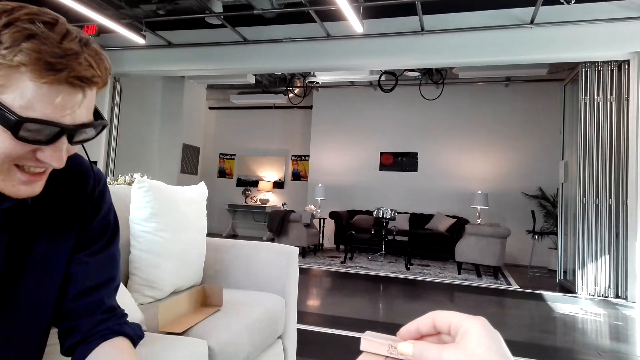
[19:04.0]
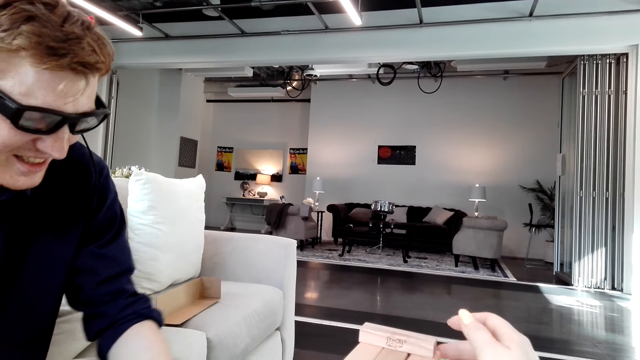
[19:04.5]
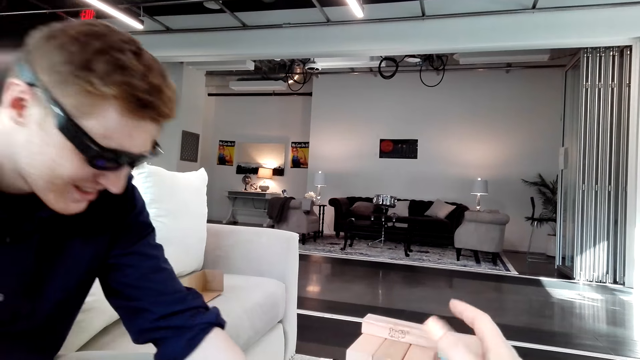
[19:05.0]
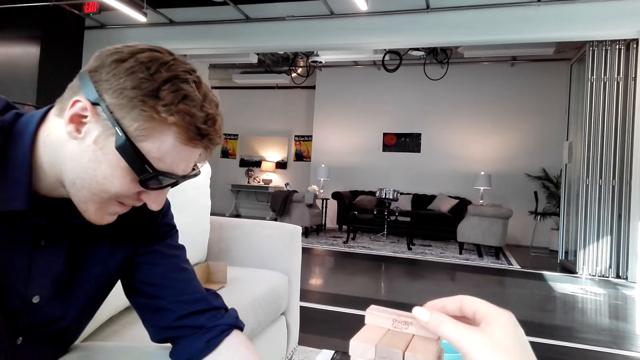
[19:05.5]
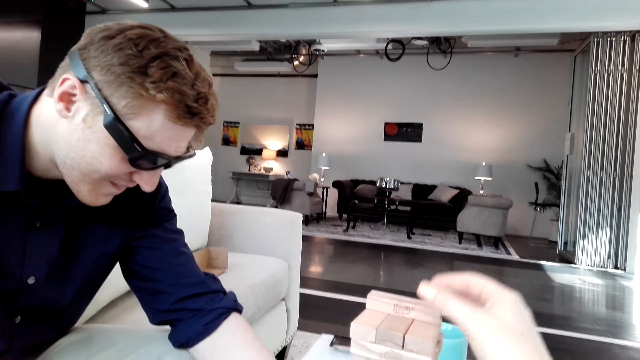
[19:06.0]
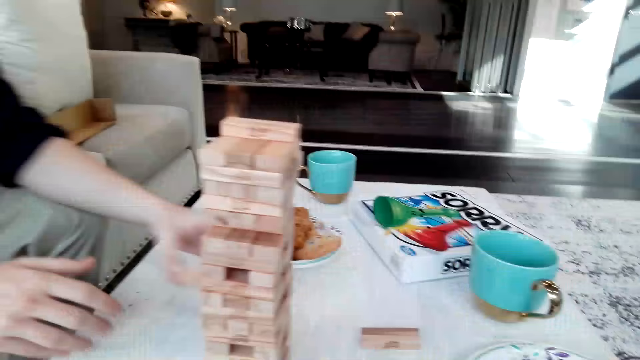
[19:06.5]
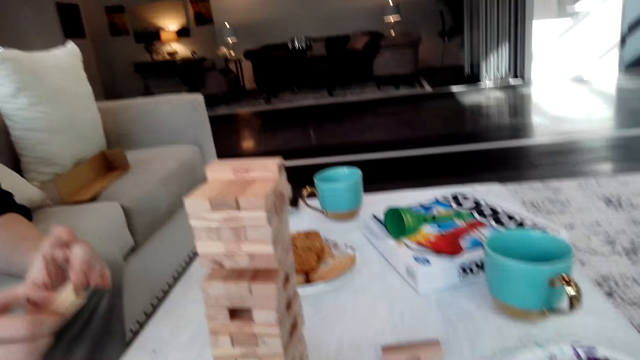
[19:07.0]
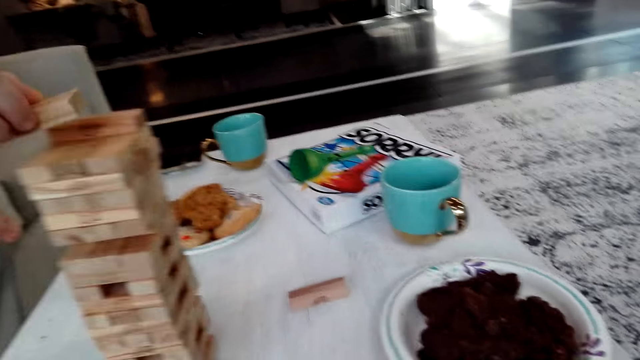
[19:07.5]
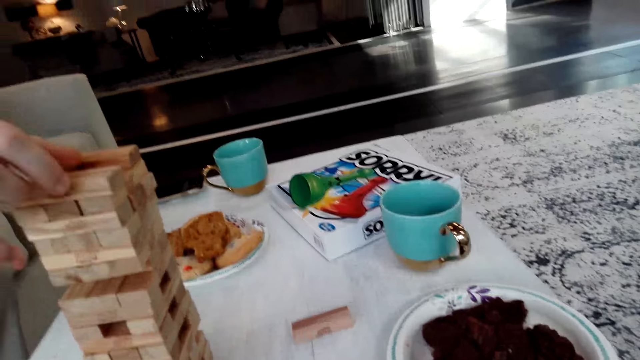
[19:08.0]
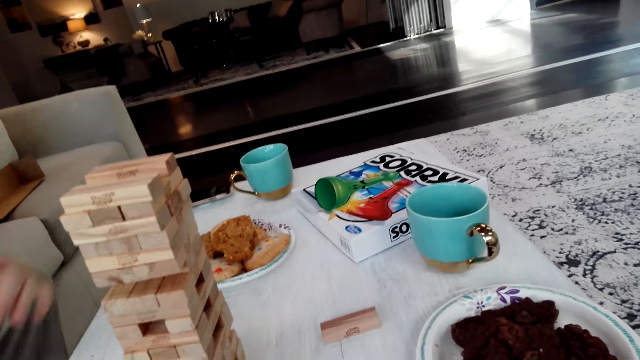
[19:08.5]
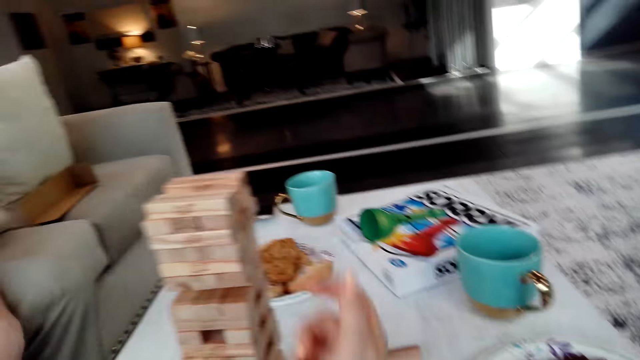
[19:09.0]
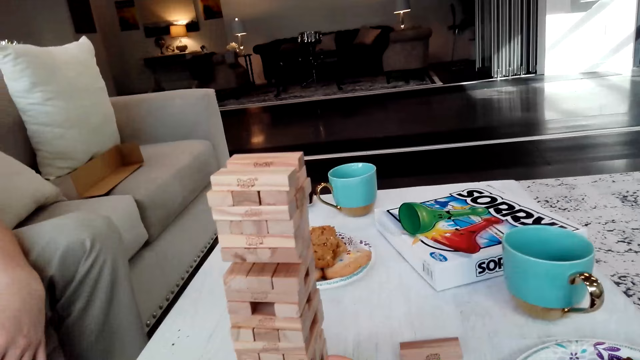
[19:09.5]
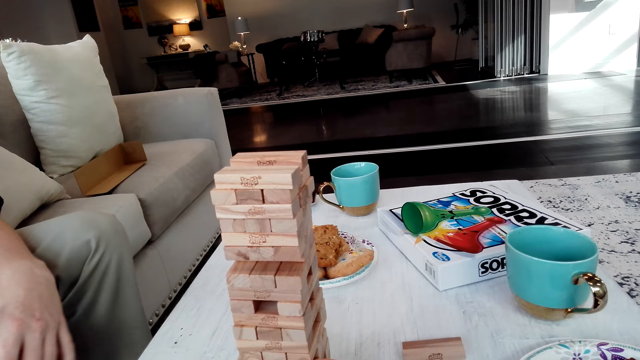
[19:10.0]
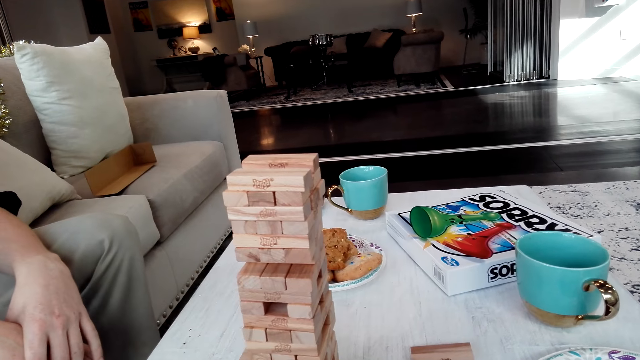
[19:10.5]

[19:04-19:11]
The camera wearer puts a Jenga block on a tower. A man pulls a Jenga block and puts a Jenga block on the tower.

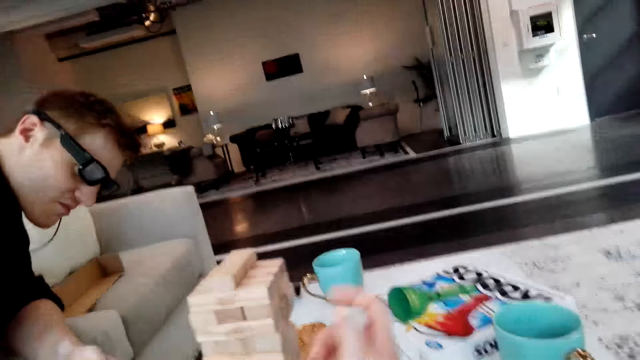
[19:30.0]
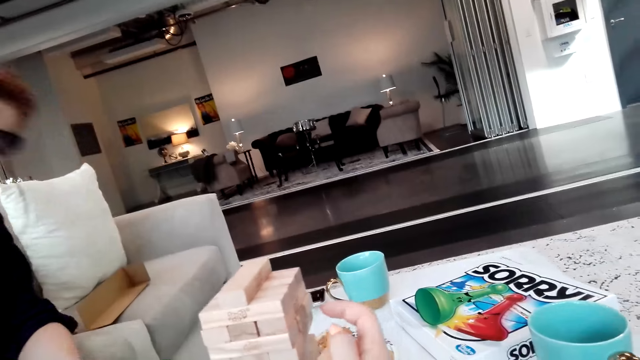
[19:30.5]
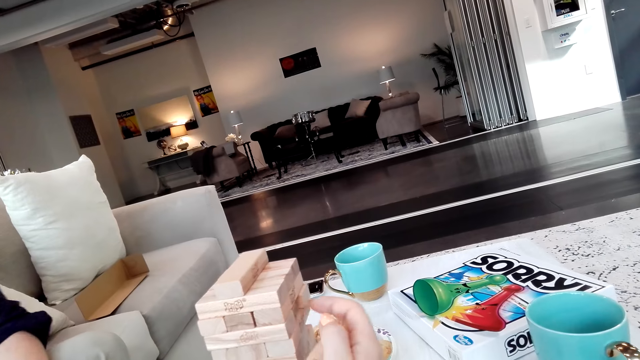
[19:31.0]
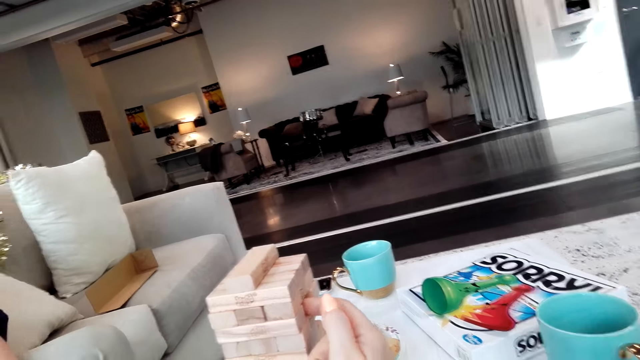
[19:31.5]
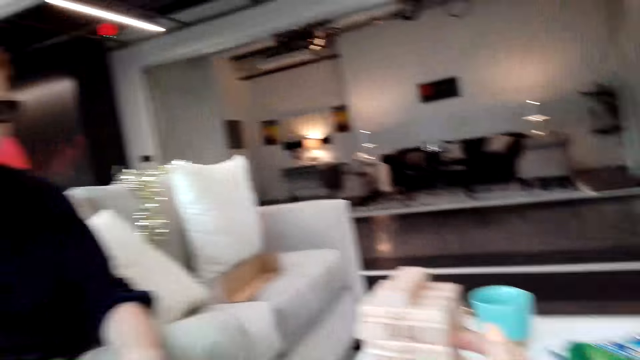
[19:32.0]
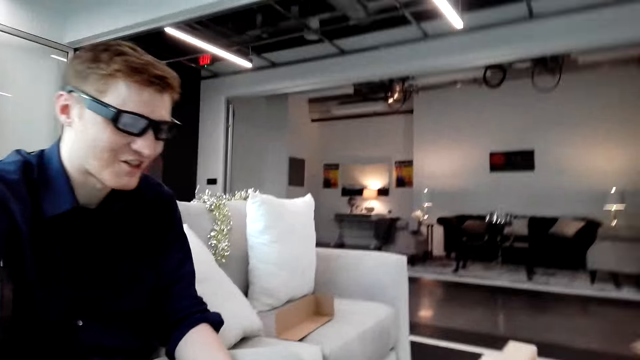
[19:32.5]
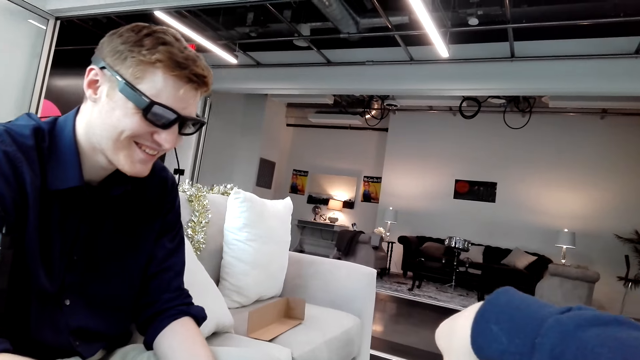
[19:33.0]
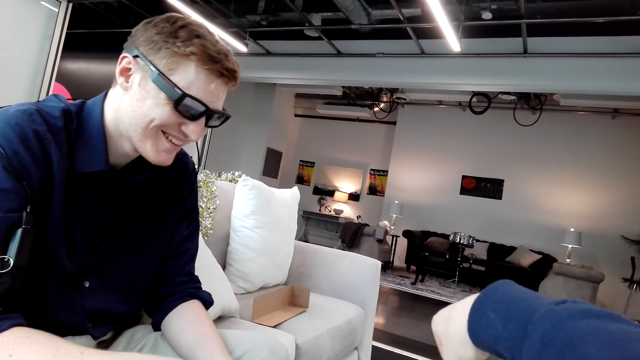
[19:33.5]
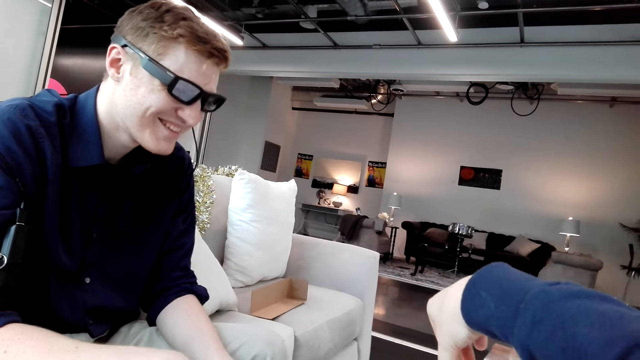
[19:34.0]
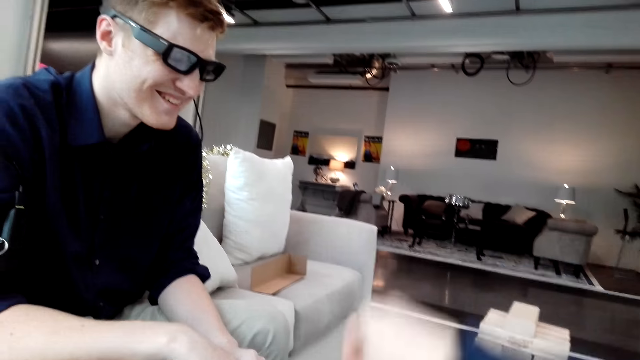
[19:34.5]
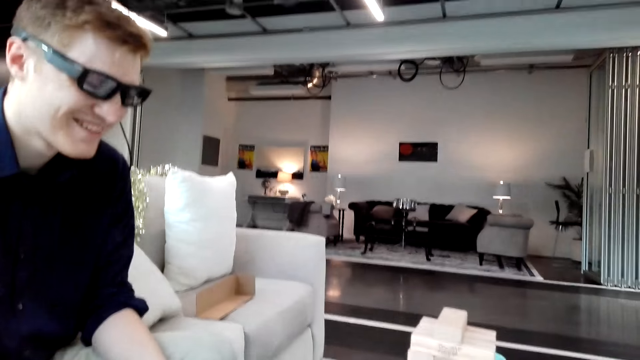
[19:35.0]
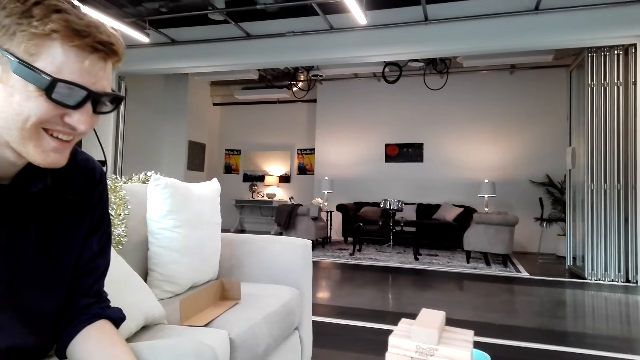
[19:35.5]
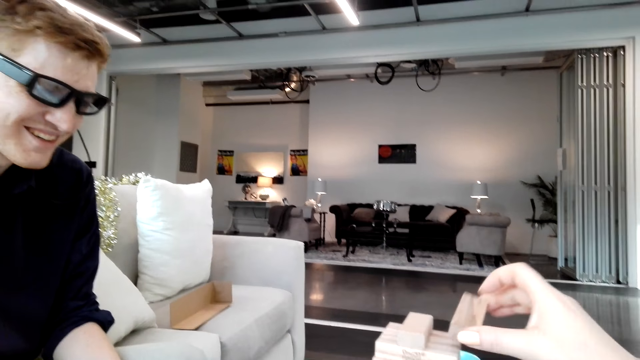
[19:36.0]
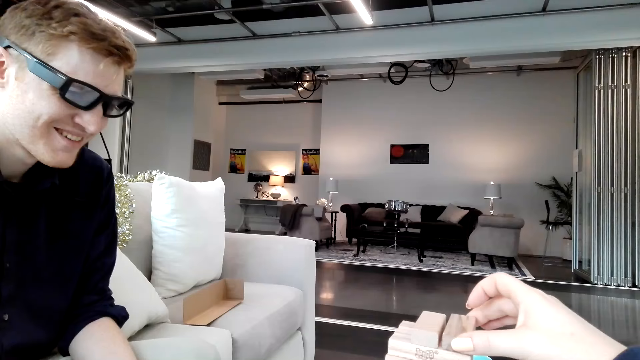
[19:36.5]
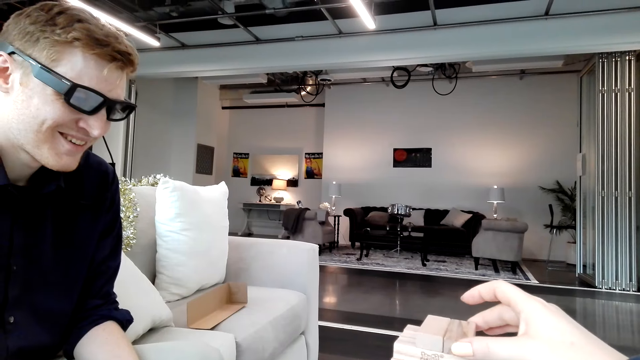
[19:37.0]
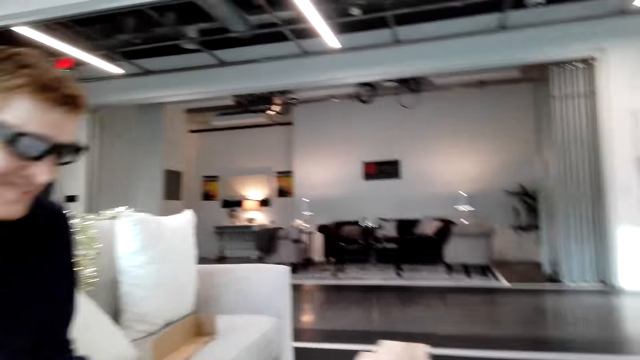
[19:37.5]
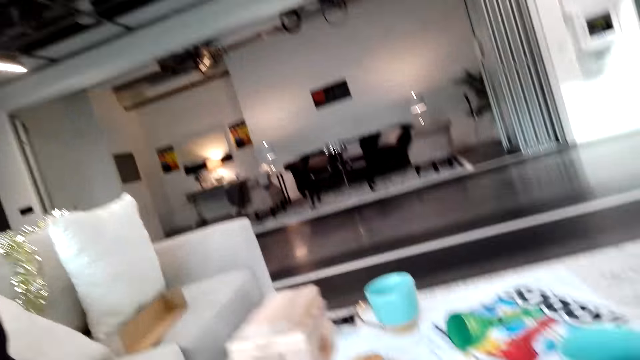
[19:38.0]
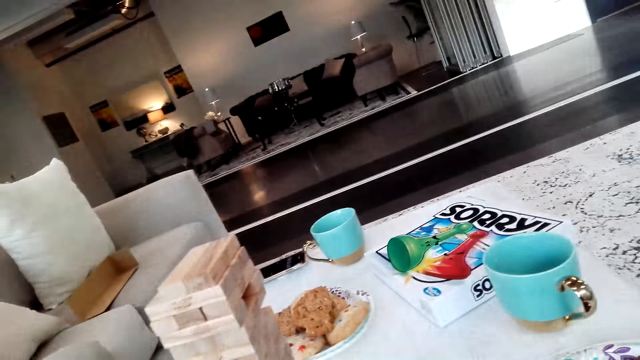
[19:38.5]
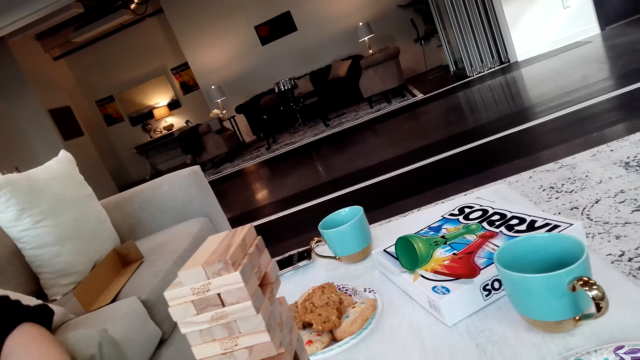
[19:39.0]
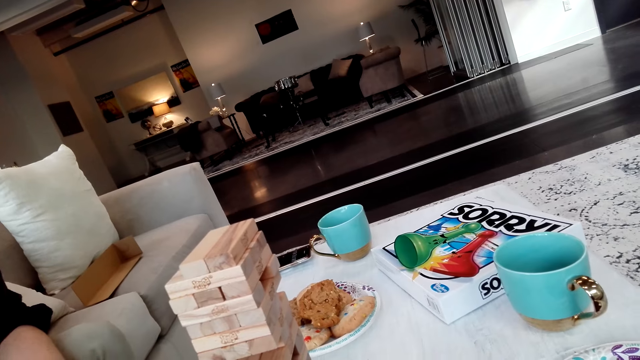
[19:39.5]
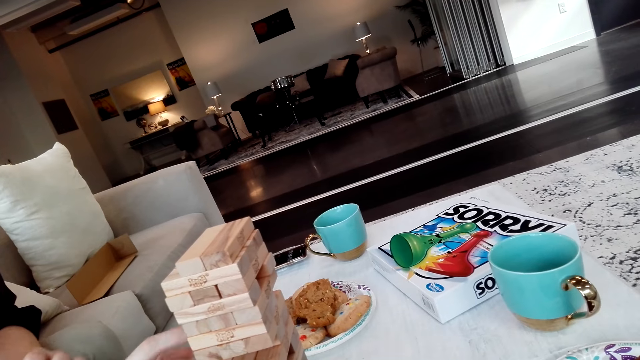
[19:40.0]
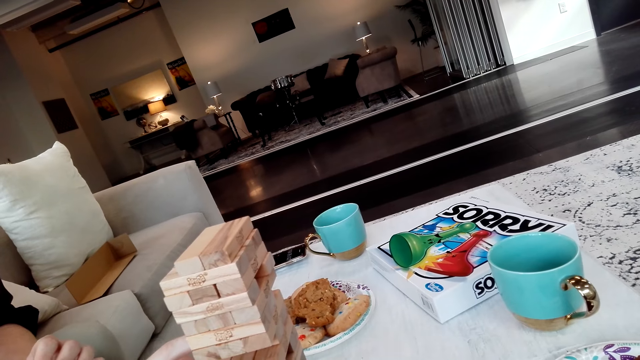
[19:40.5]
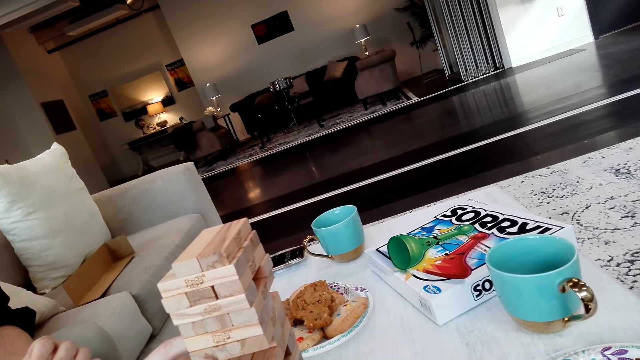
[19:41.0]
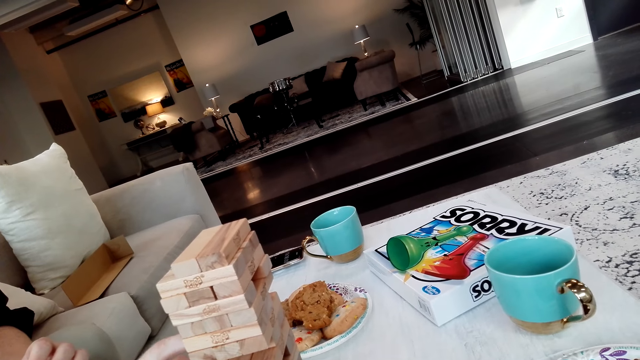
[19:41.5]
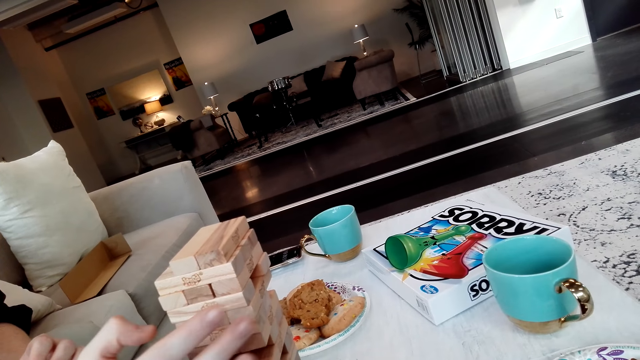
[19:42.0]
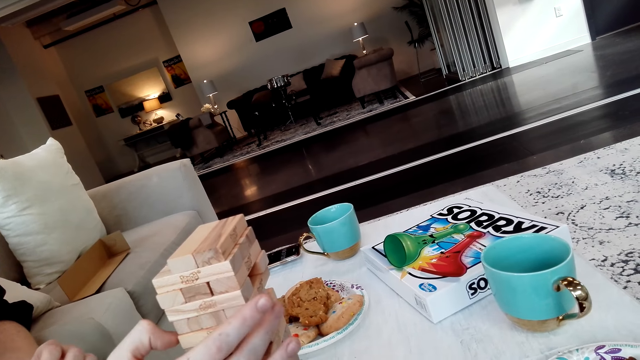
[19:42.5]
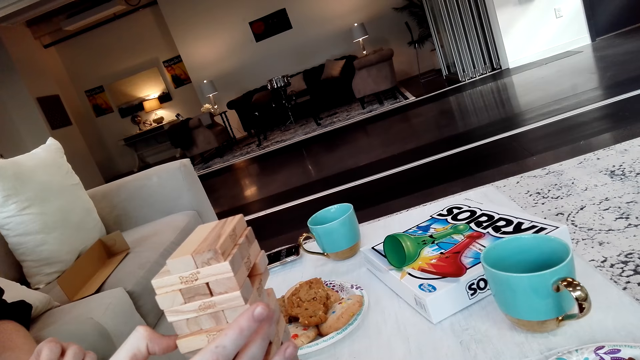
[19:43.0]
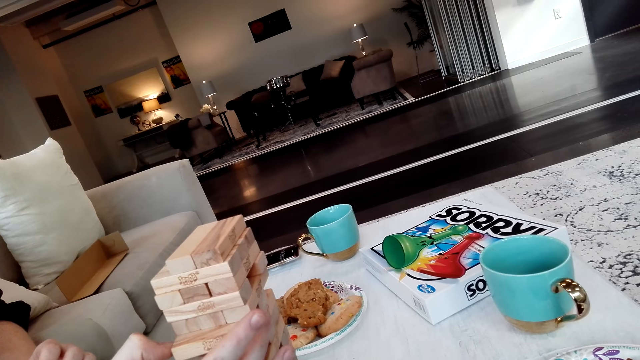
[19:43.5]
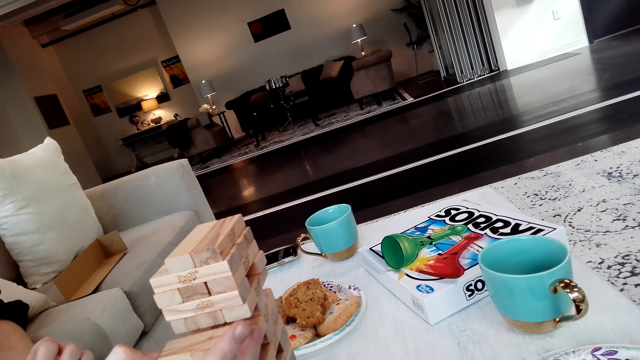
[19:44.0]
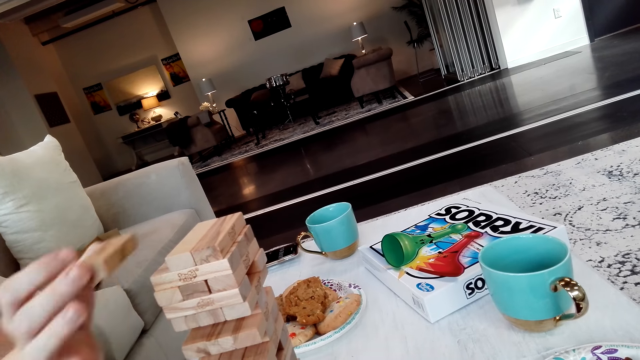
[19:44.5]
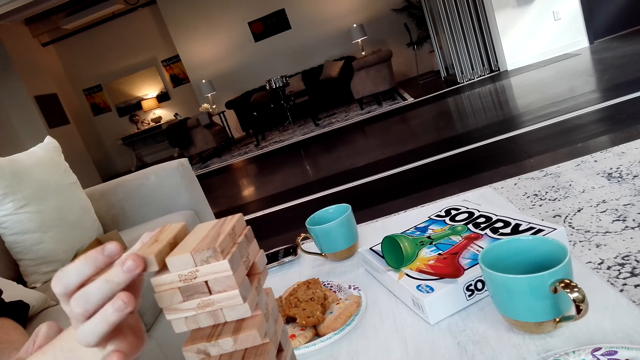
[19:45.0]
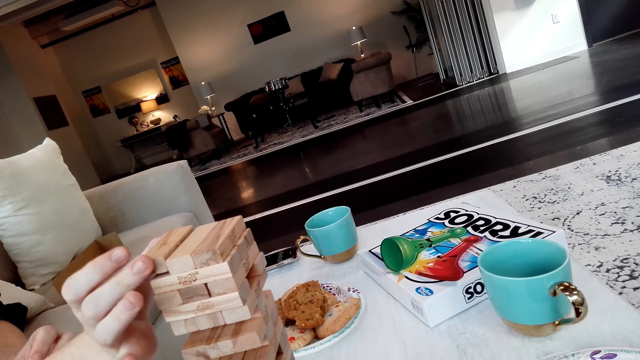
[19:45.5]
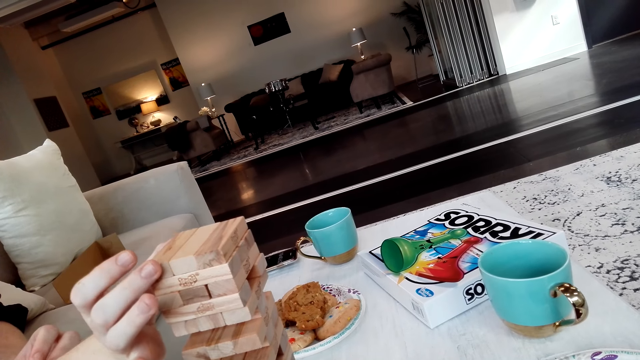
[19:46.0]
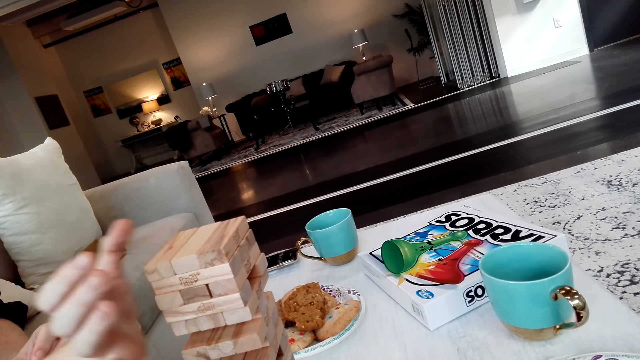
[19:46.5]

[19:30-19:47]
The camera wearer pushes a Jenga block, pulls a Jenga block, and puts a Jenga block on a tower. A man removes the block. The man pulls a Jenga block and puts a Jenga block on the tower.
